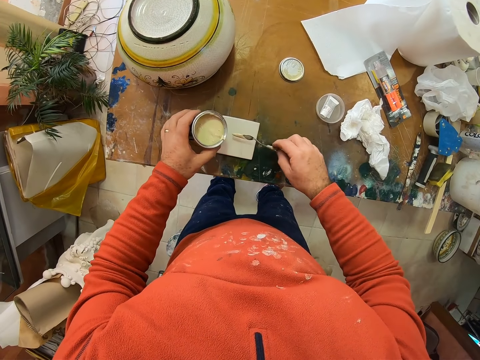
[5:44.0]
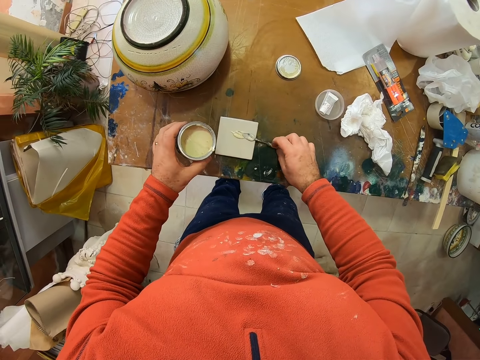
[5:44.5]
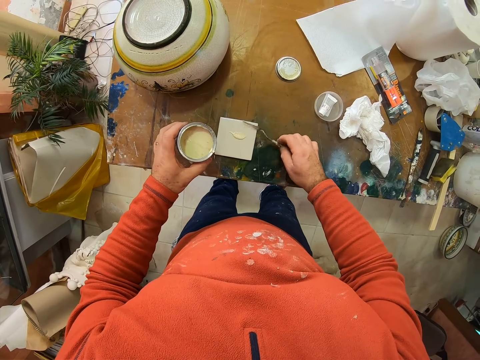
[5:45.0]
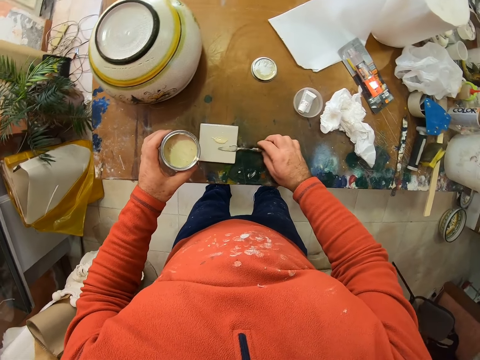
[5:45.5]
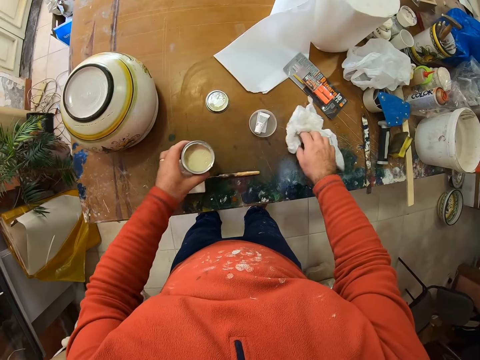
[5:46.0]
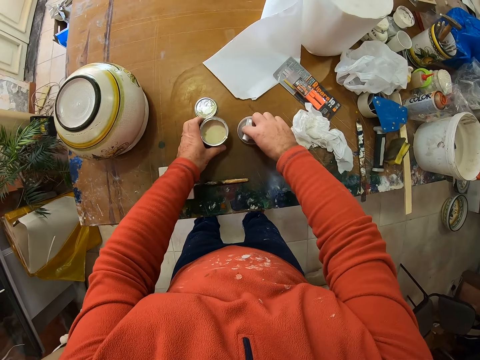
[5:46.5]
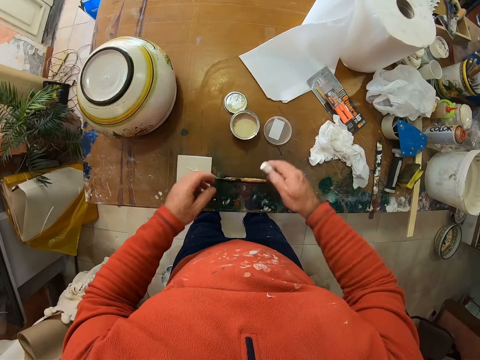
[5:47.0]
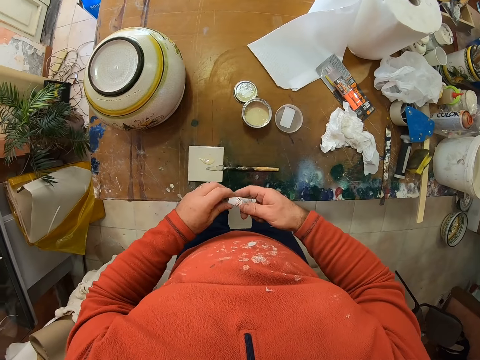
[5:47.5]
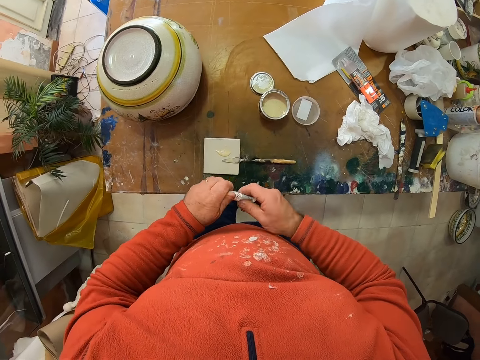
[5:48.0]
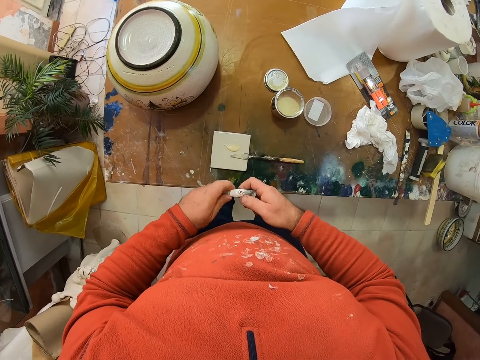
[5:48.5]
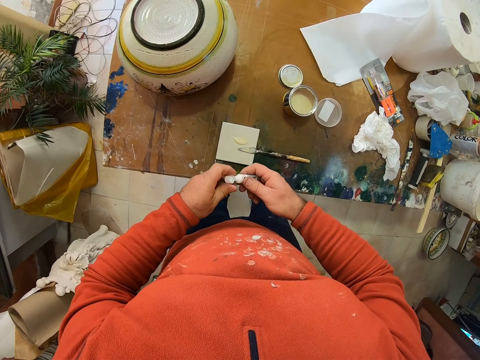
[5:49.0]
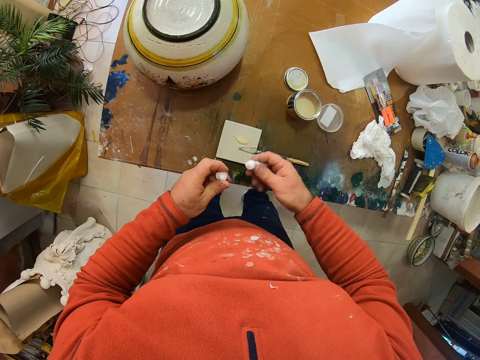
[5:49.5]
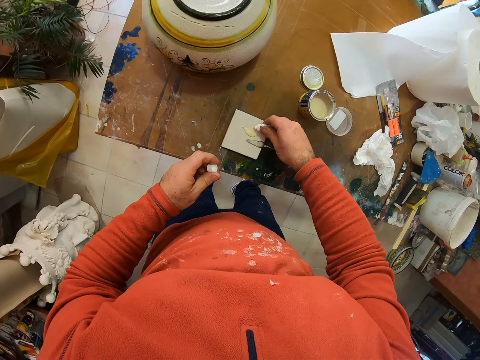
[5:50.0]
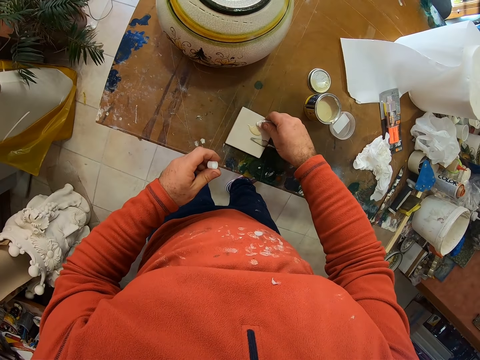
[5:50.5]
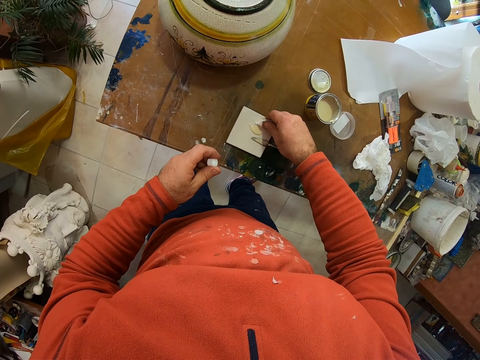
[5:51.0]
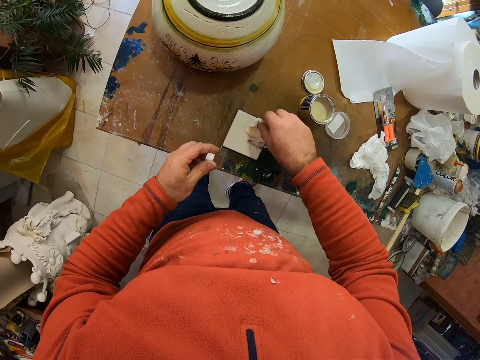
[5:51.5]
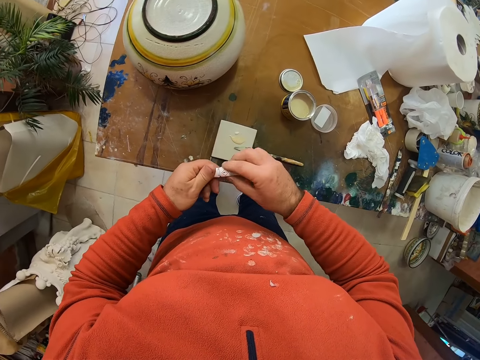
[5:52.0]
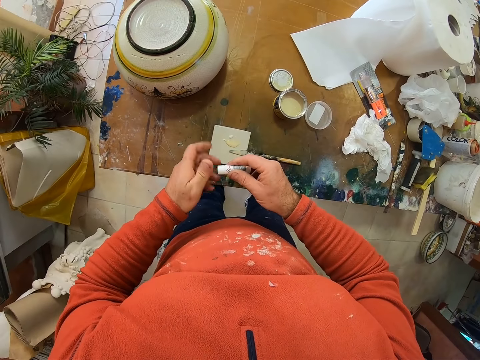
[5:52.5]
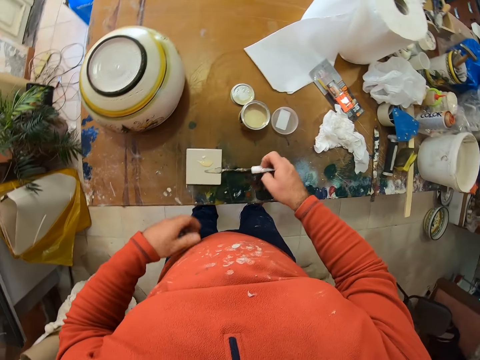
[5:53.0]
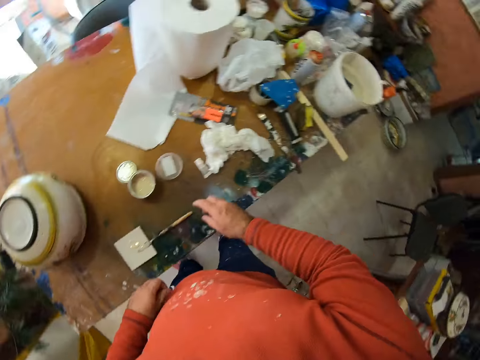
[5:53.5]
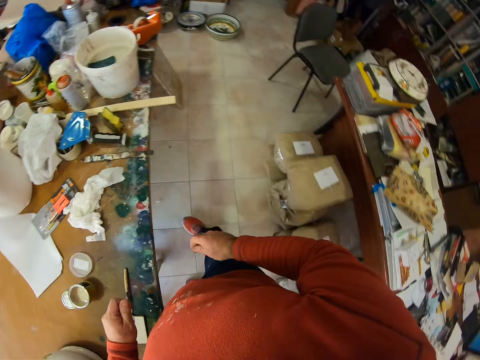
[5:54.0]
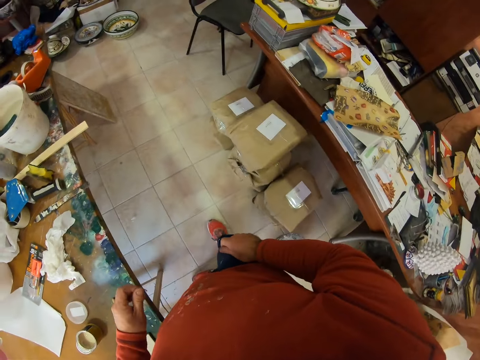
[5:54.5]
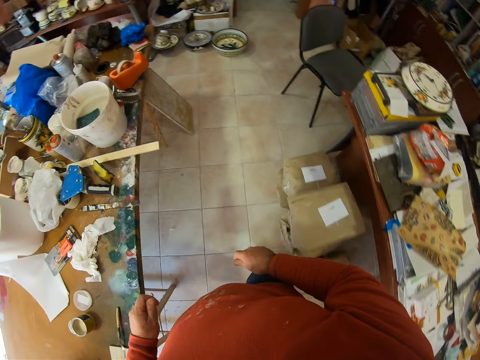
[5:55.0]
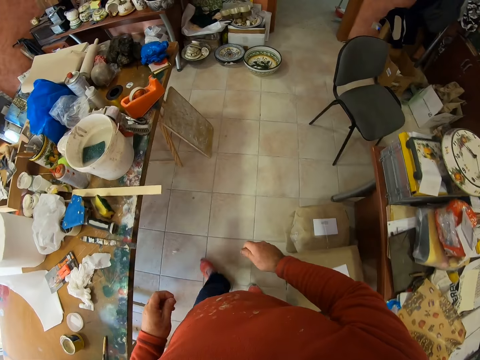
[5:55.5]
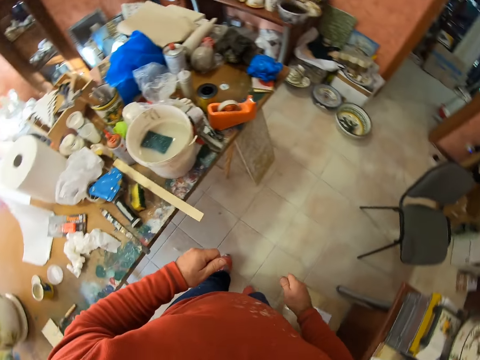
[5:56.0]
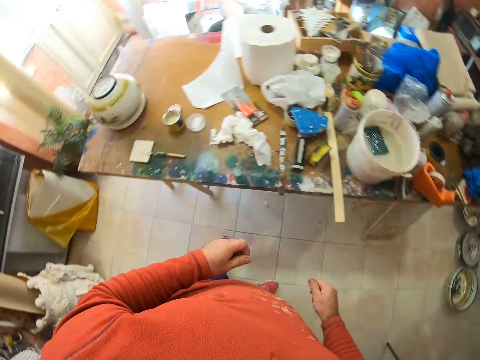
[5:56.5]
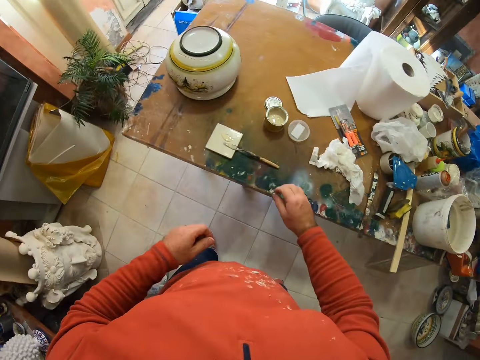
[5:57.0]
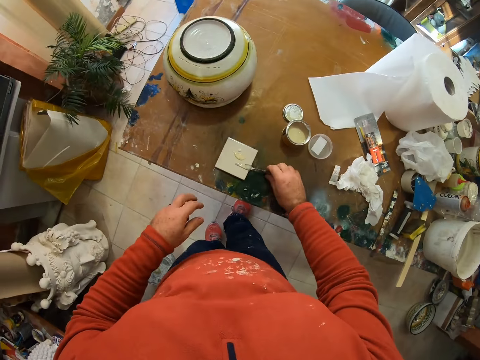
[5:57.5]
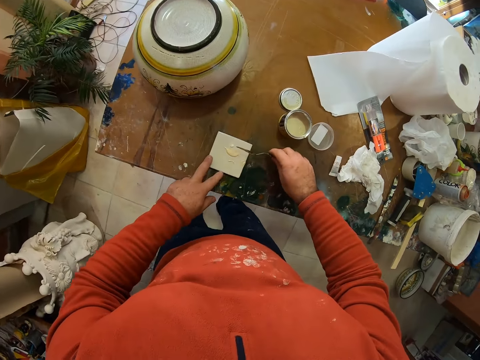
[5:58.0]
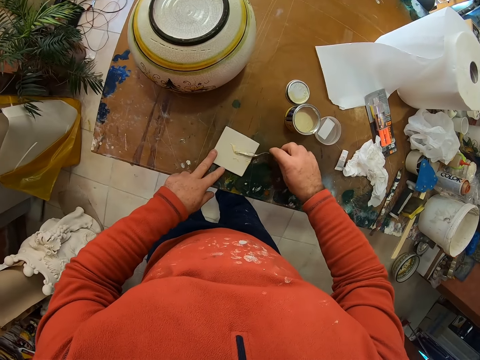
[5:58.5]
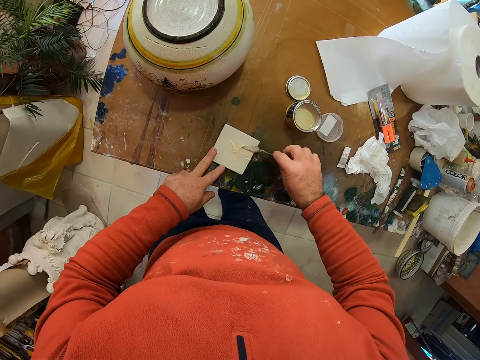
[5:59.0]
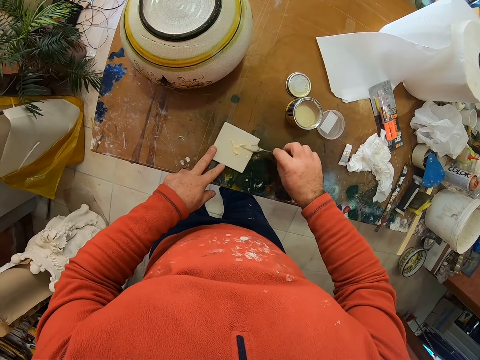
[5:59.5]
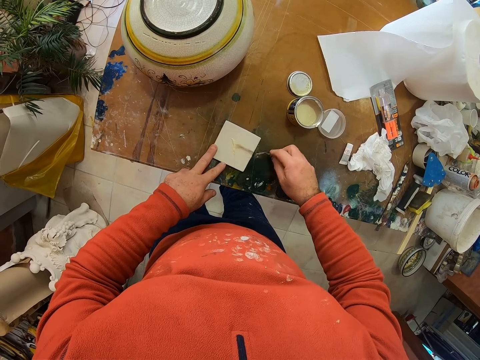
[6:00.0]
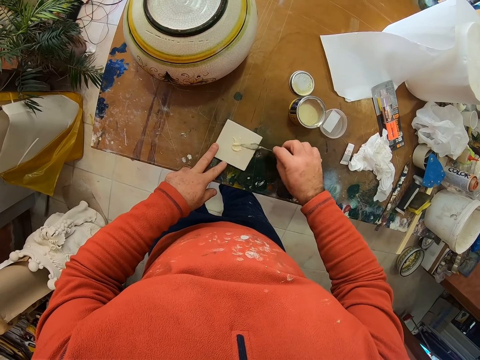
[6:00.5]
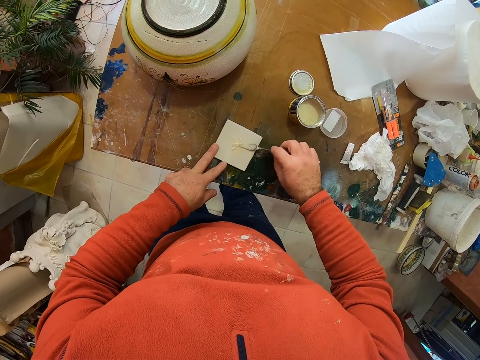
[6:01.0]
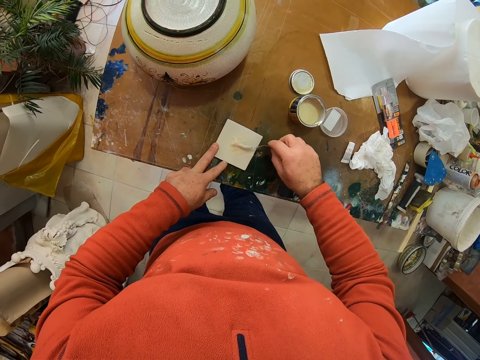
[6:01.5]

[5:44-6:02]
The camera wearer puts the porcelain ceramic glue on the tile. They pick a glue from the table. They open the glue. They put the glue on the tile. They close the glue. They put the container on the table. They throw the glue on the table. They move around the workshop. They hold the scooper. They pick the metal. They place the porcelain ceramic glue on the tile. They mix paints on something.

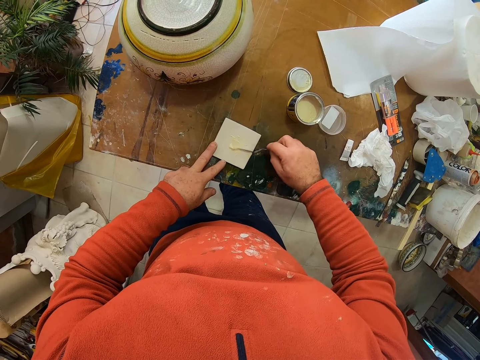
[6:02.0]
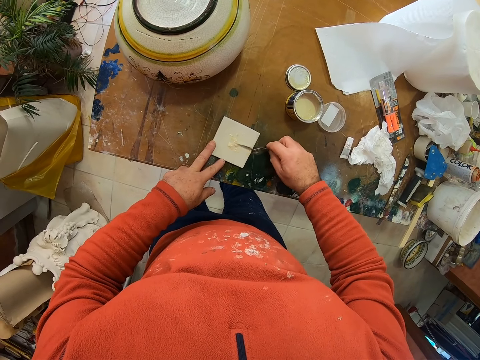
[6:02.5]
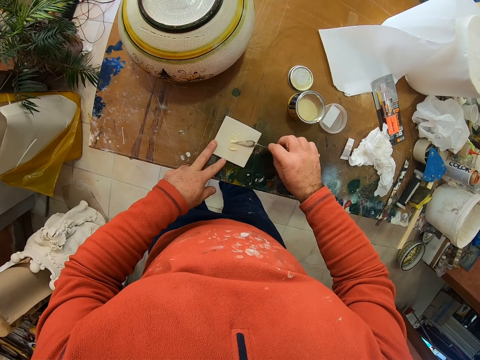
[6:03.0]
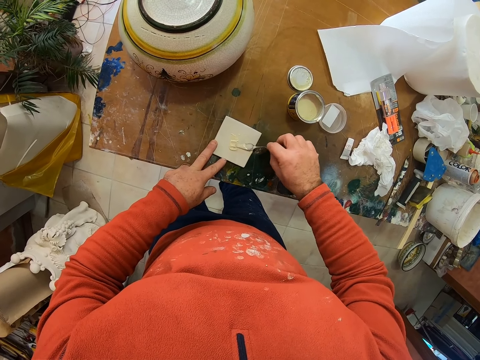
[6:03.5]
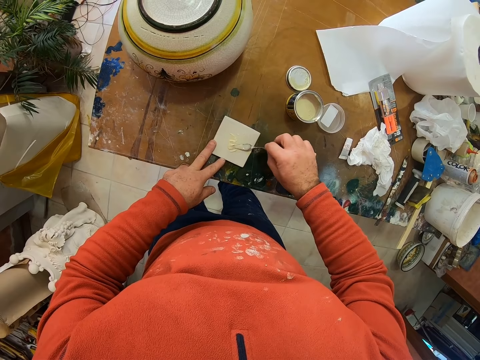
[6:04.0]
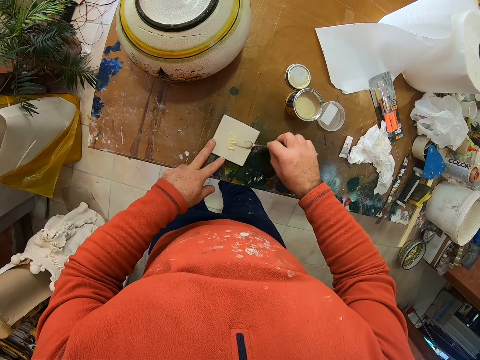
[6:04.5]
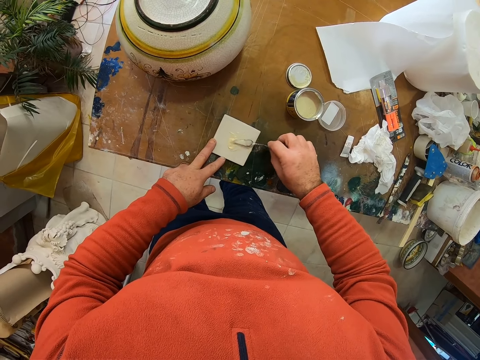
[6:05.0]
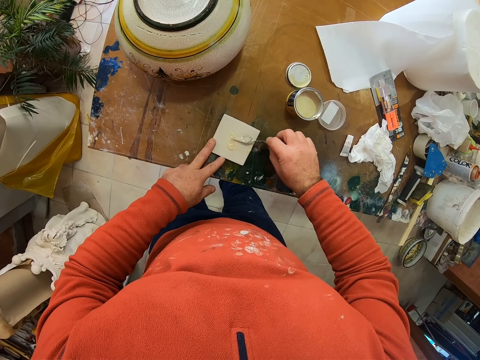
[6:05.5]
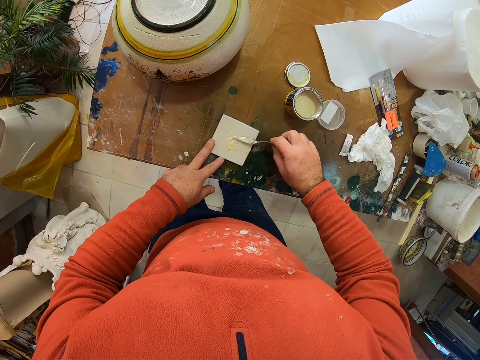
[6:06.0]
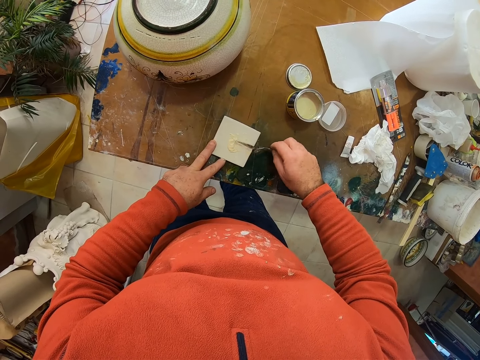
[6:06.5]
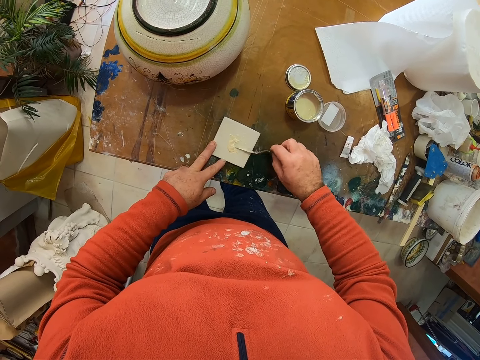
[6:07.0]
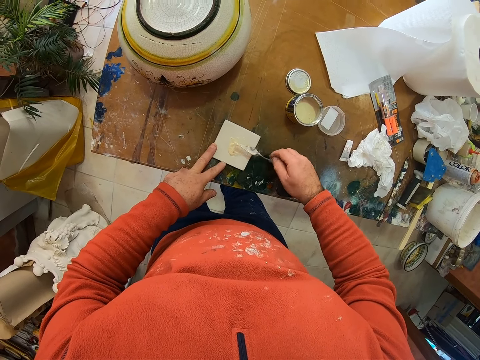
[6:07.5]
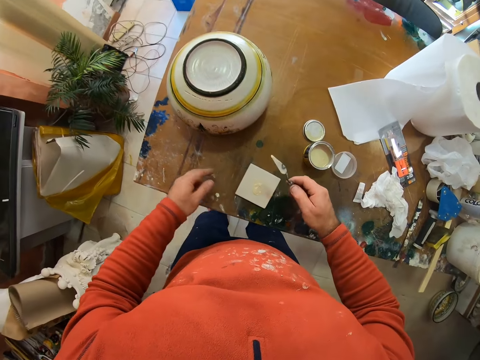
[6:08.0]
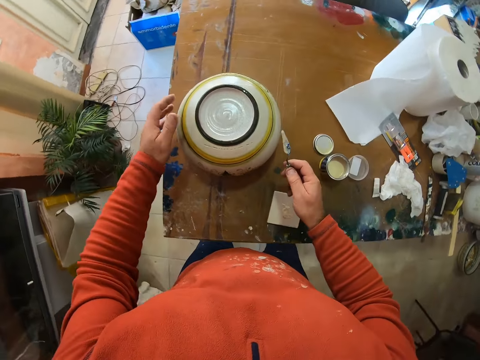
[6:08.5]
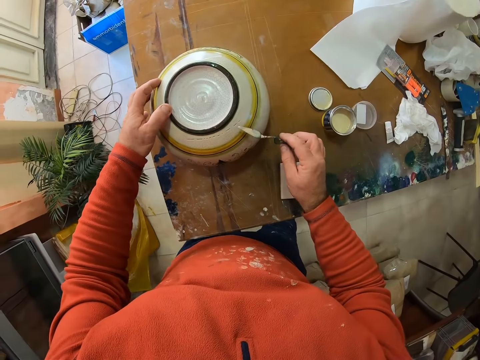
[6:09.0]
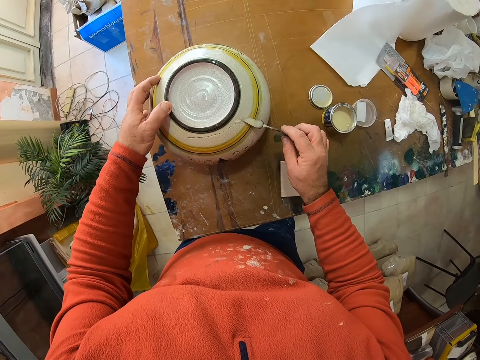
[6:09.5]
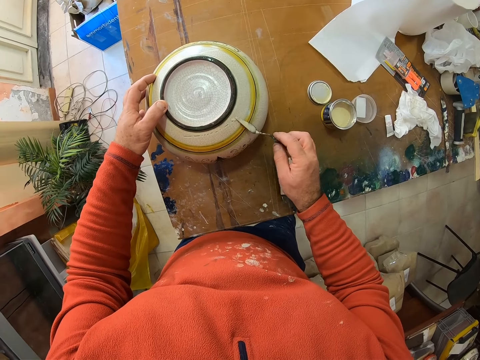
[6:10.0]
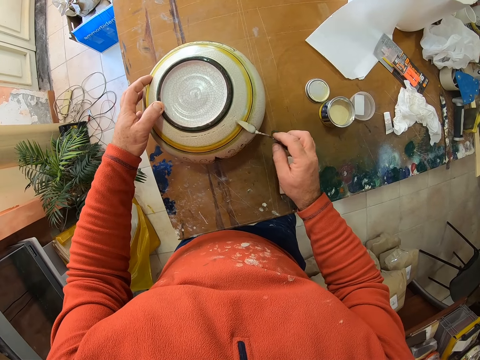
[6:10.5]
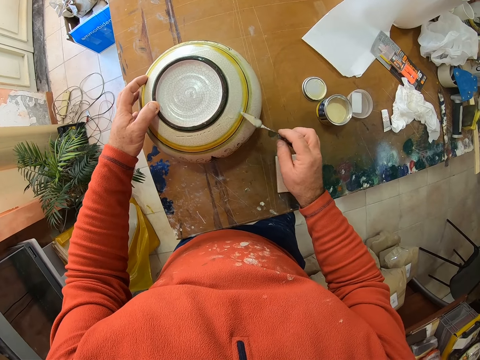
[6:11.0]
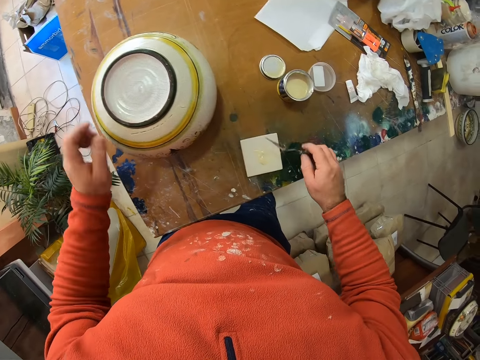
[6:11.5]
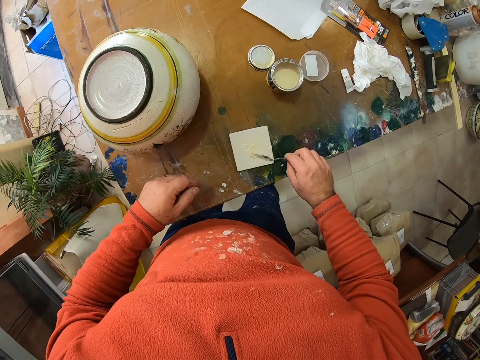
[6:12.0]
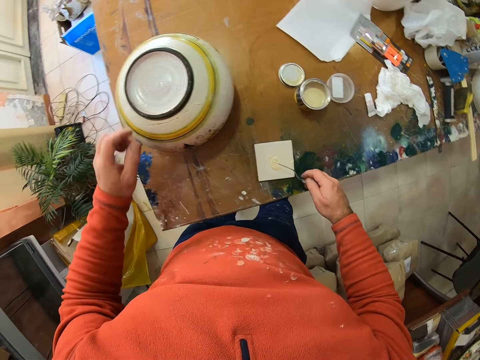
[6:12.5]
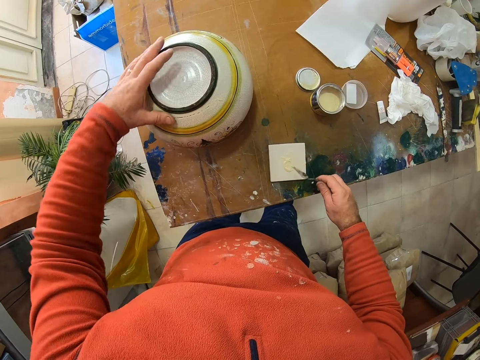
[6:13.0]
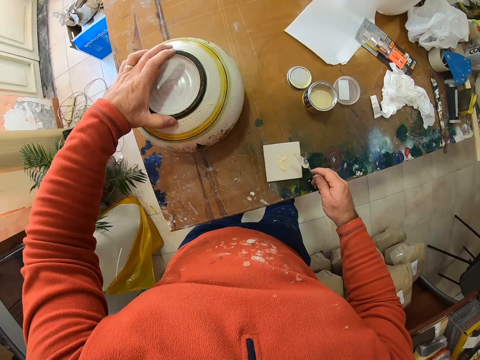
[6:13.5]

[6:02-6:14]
The camera wearer applies porcelain ceramic glue to the ceramic vase. They scoop porcelain ceramic glue with a scooper.
